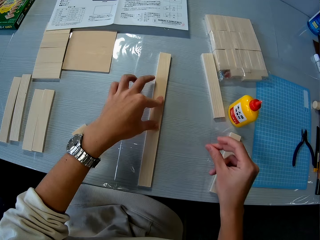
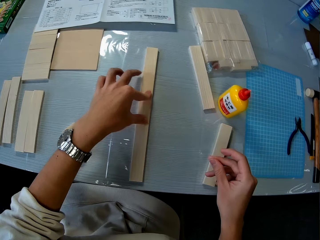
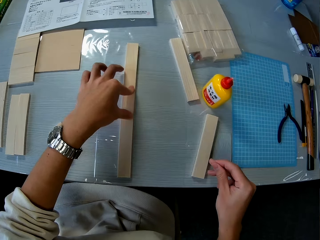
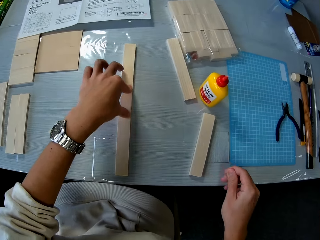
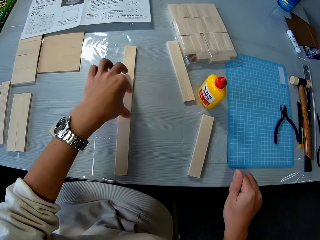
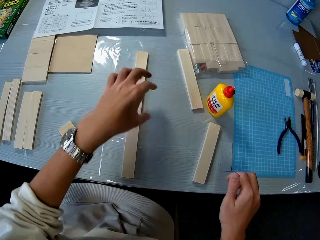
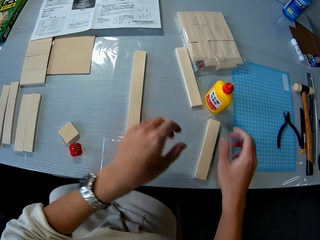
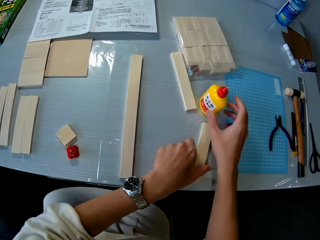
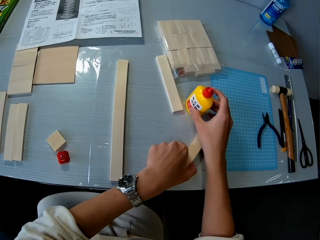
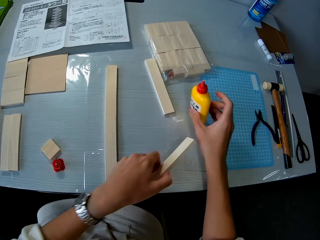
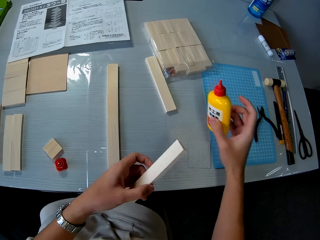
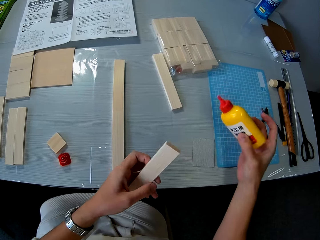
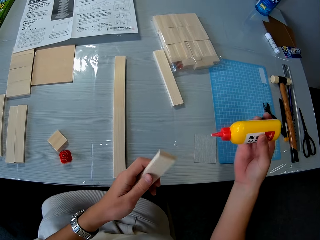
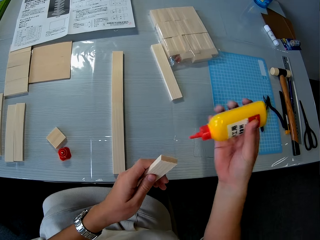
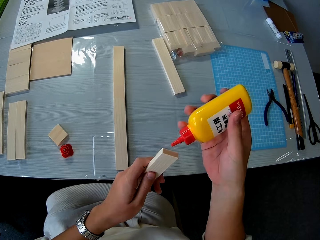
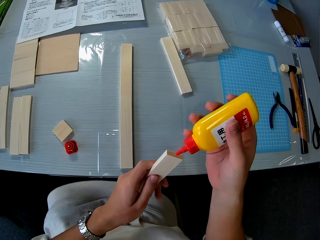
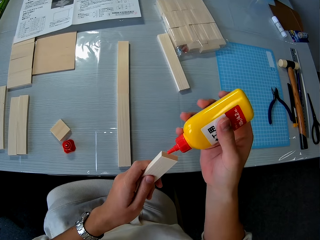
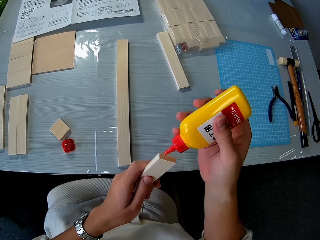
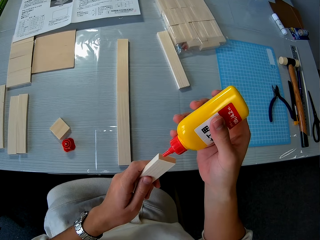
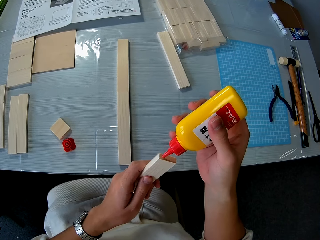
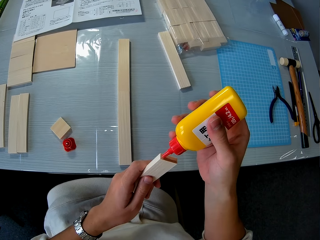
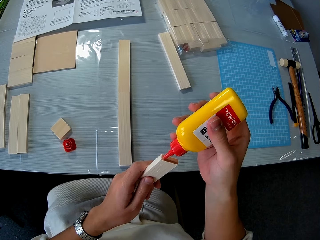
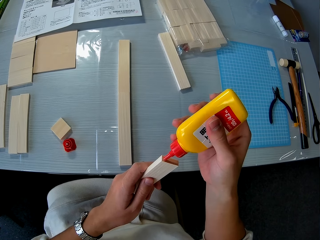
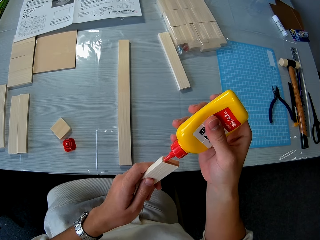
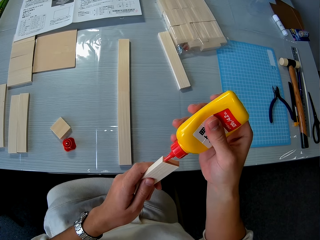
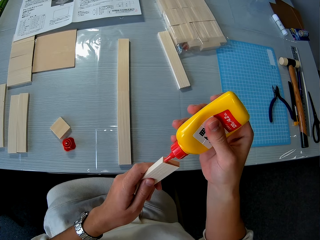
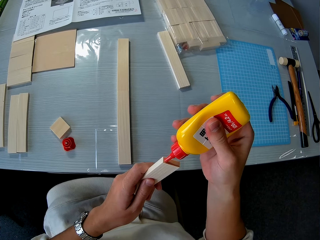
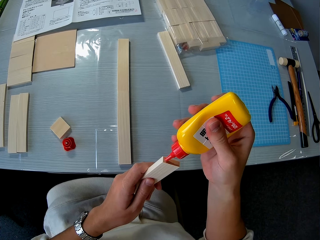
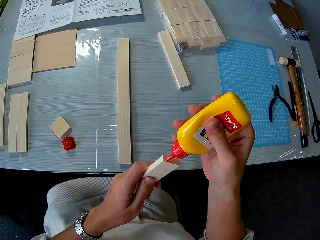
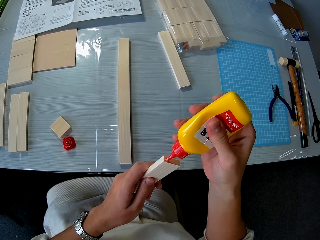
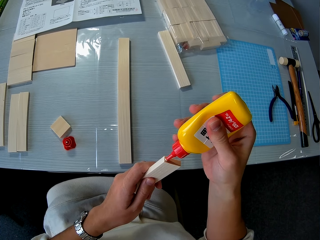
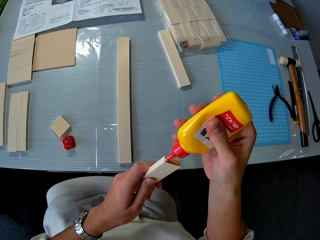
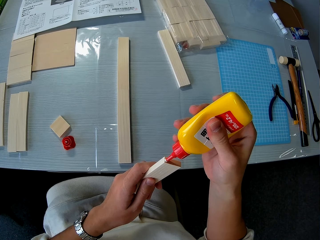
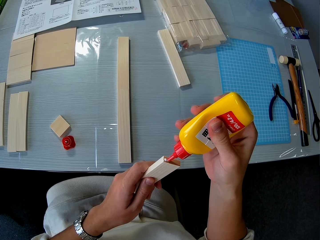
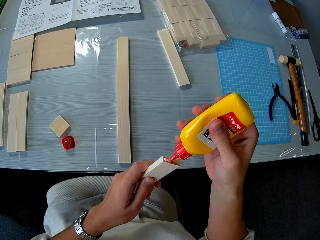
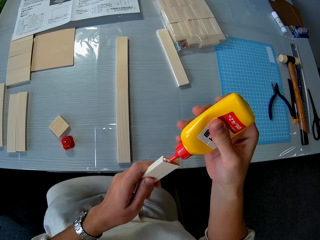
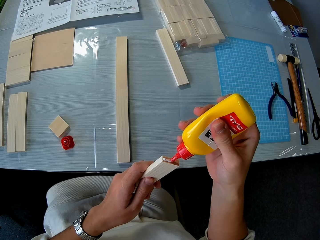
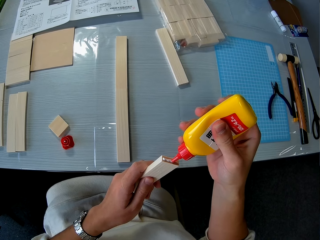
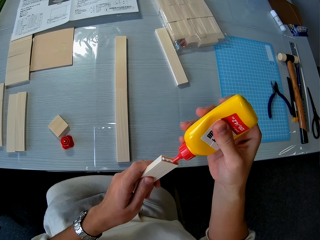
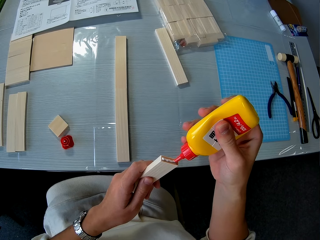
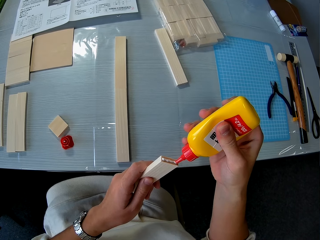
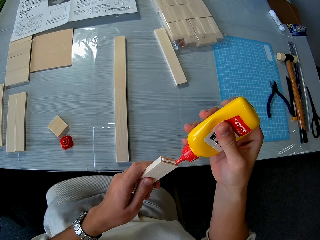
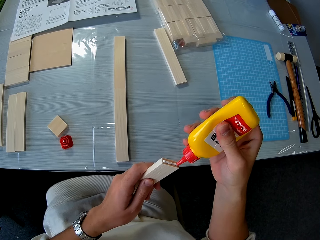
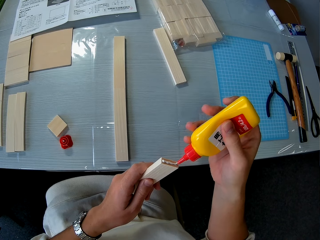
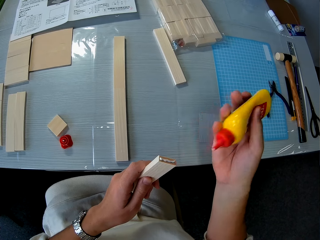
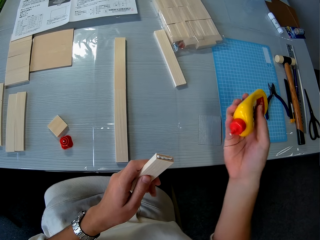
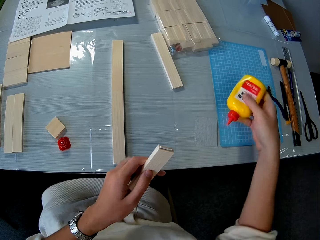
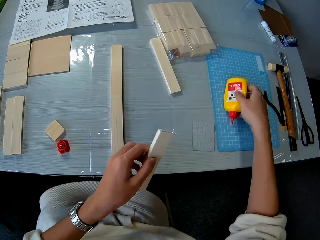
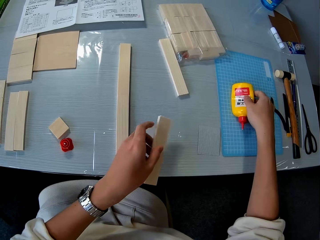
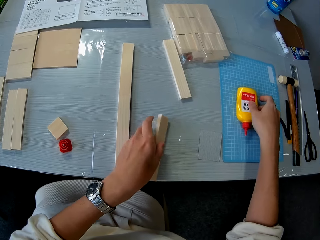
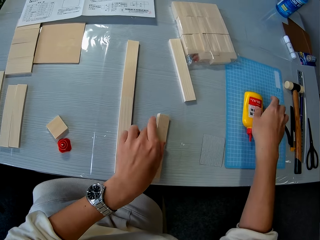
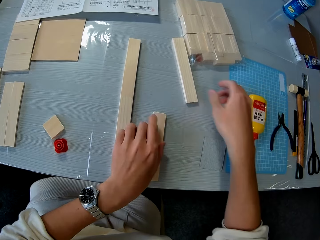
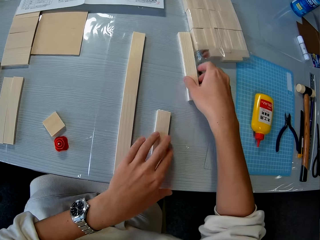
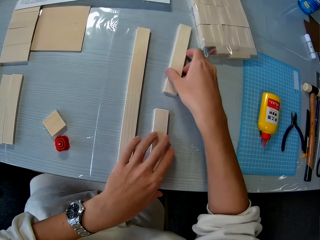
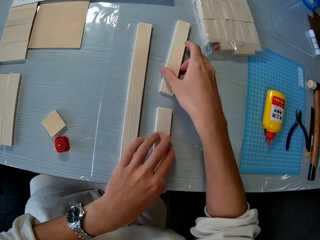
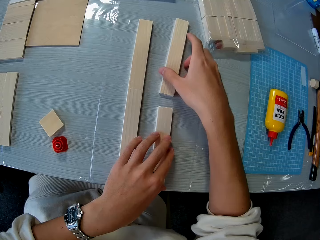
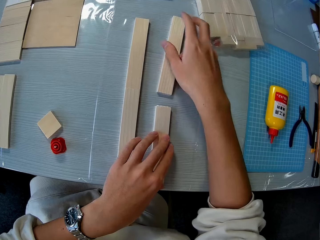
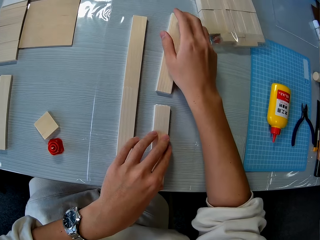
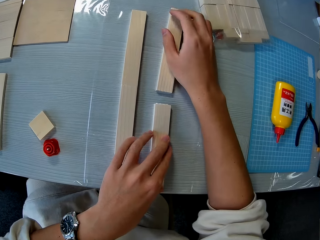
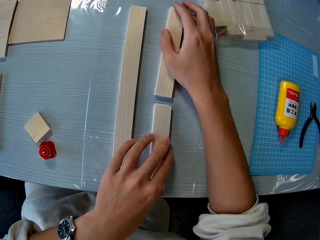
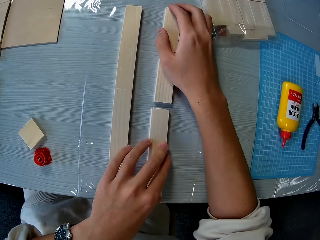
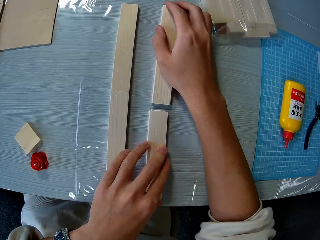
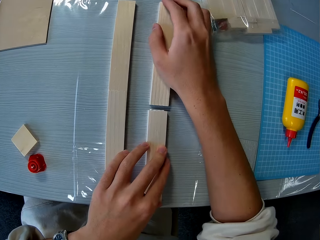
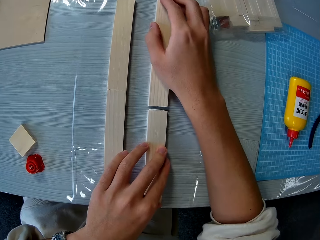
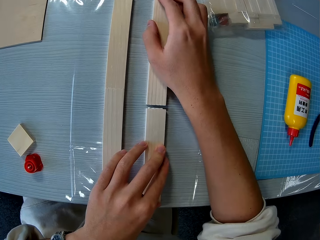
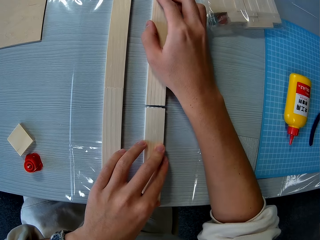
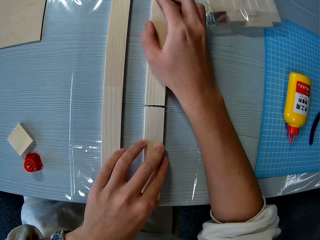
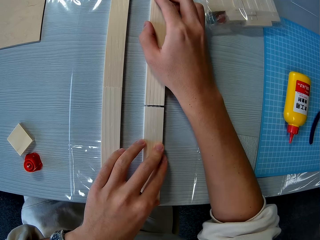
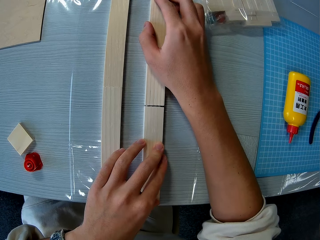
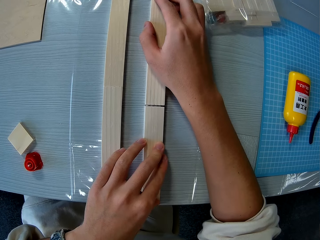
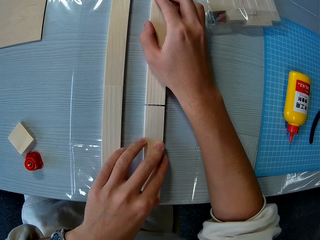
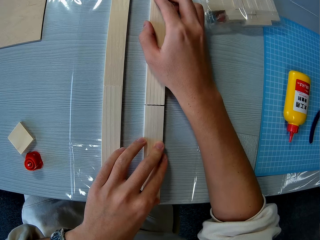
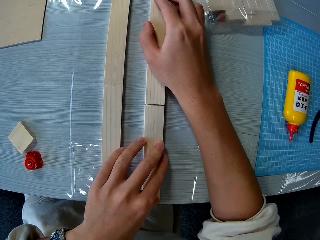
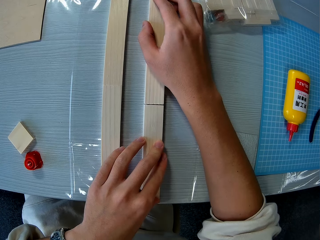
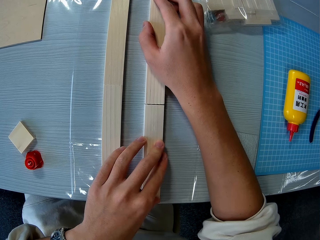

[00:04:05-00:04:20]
The camera wearer picks up another piece of wood on the table with his left hand. He picks up the bottle of glue with his right hand. He pours glue on the piece of wood. He drops the bottle of glue on the table and drops the piece of wood on the table. He glues another piece of wood to the other piece of wood with glue on it.

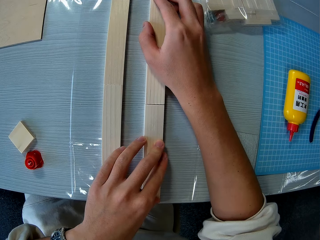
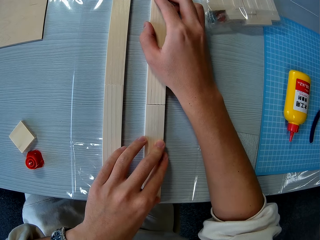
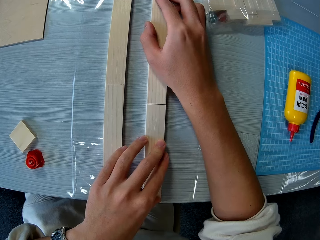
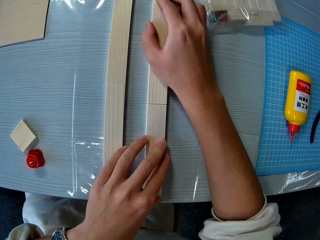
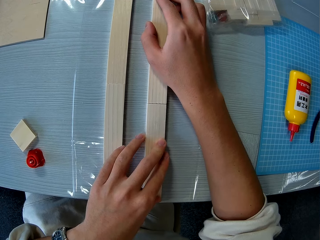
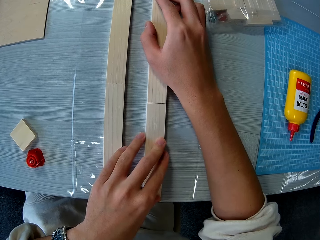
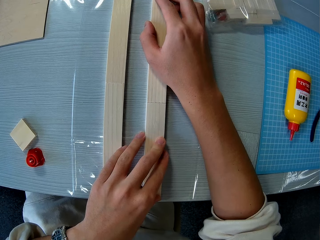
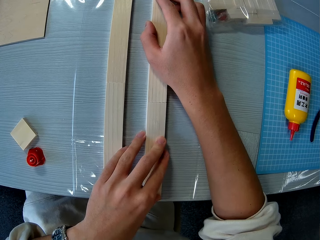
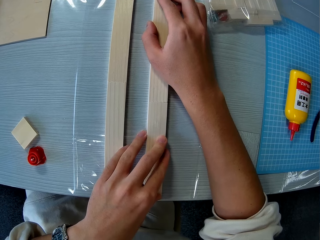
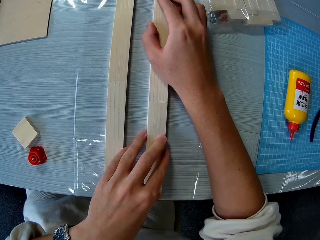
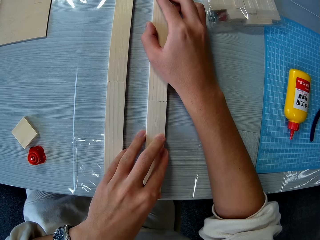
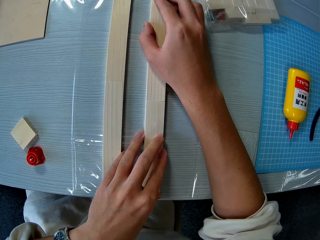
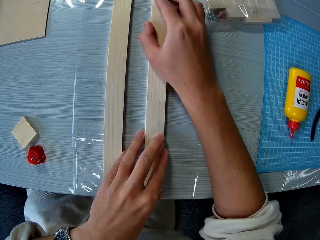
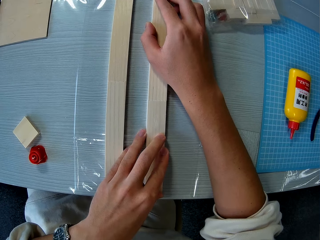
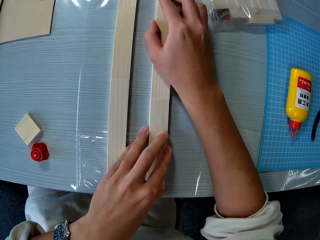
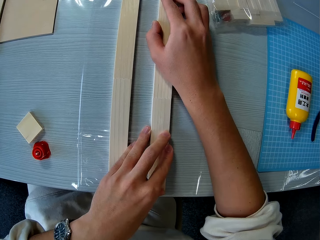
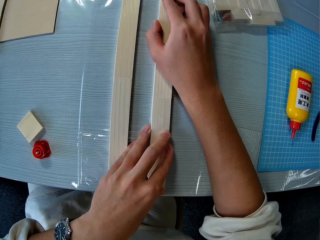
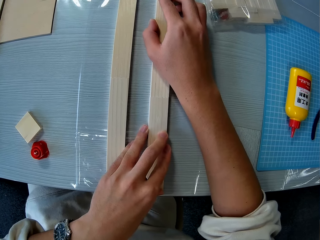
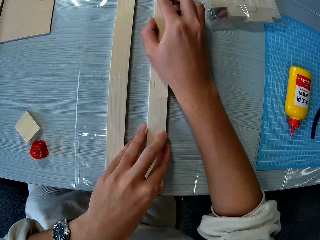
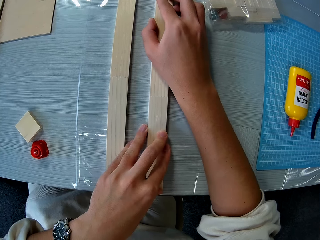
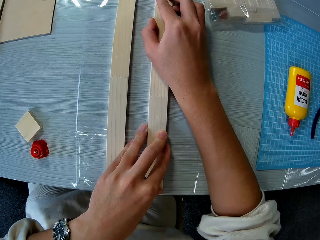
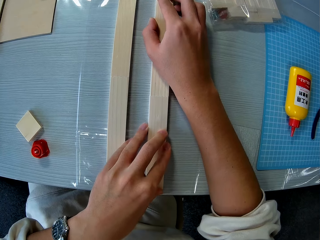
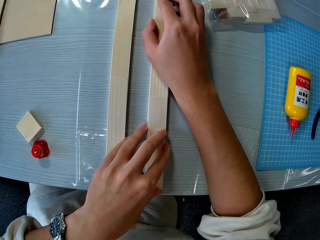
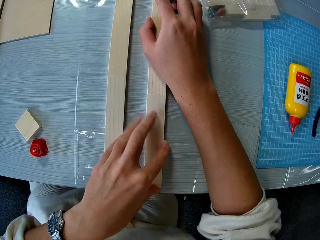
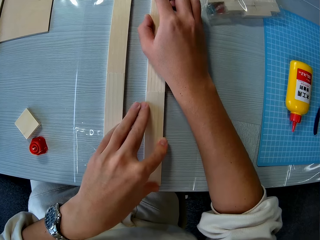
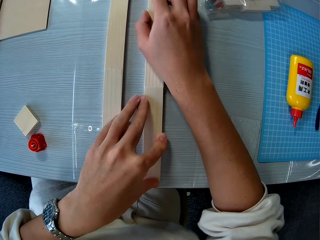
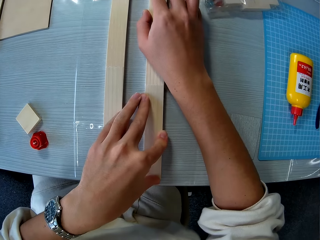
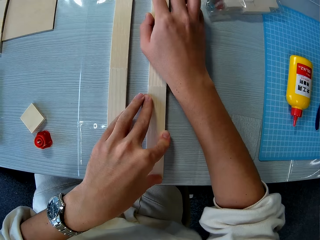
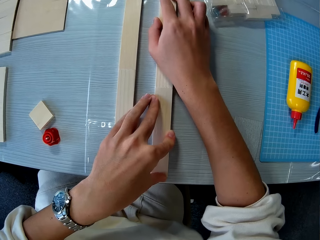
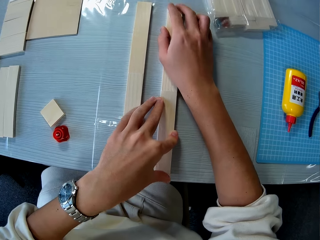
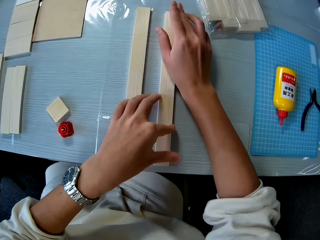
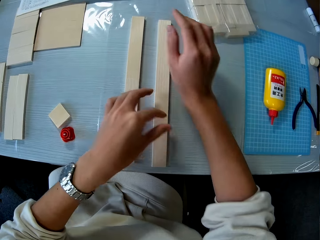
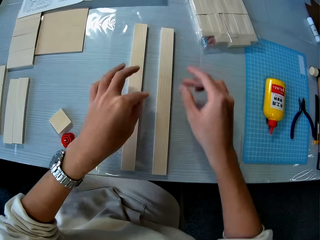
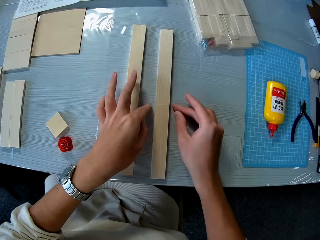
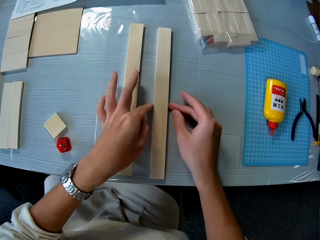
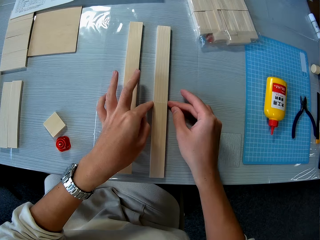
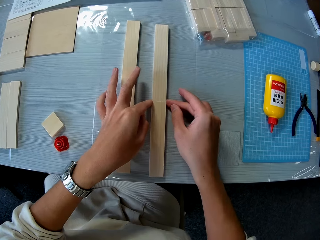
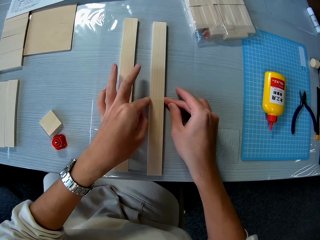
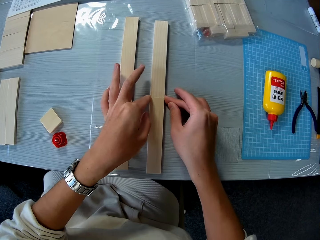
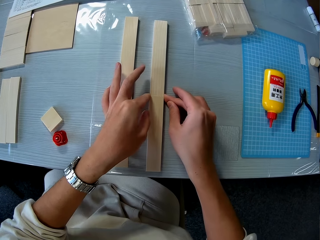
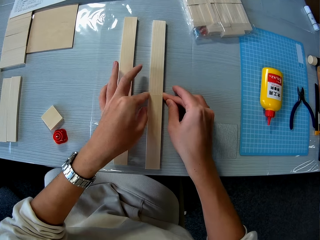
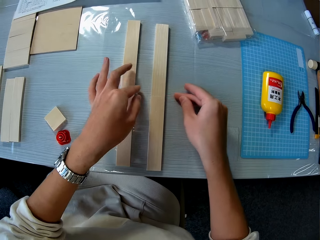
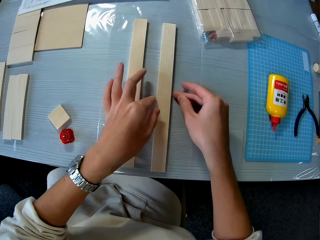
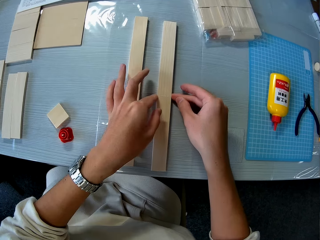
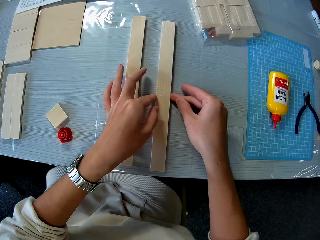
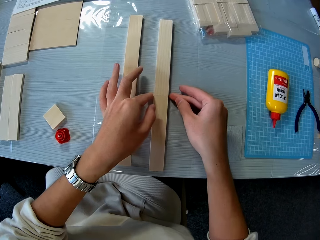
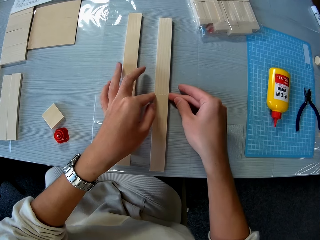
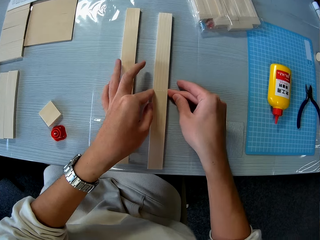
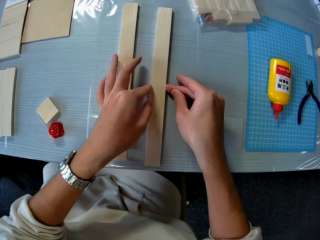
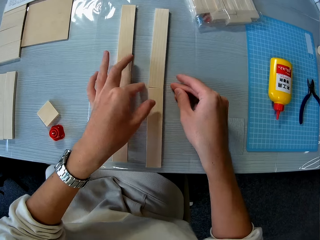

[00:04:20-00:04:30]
The camera wearer touches the side of the glued pieces of wood with both hands.
